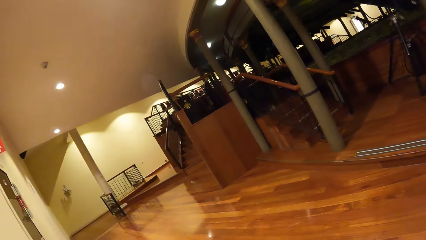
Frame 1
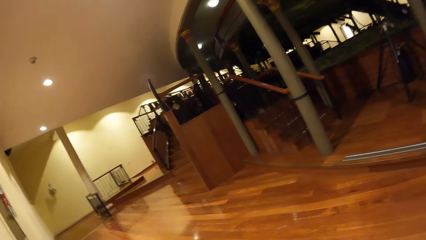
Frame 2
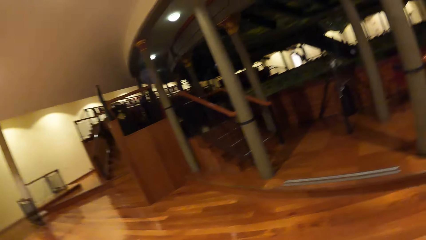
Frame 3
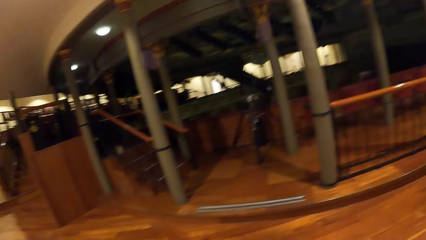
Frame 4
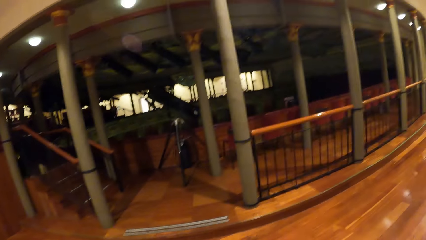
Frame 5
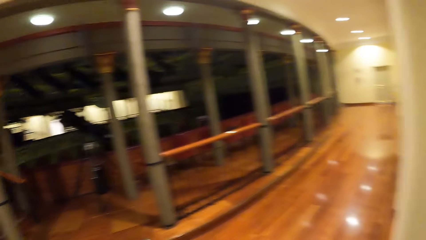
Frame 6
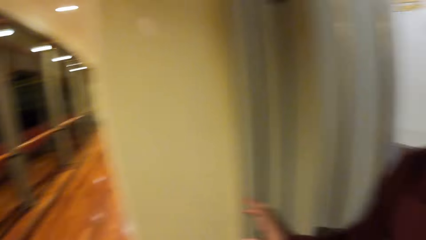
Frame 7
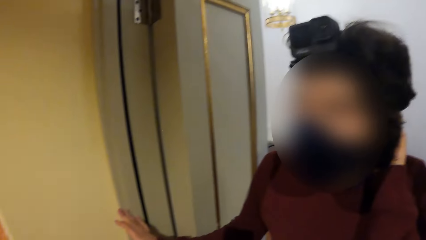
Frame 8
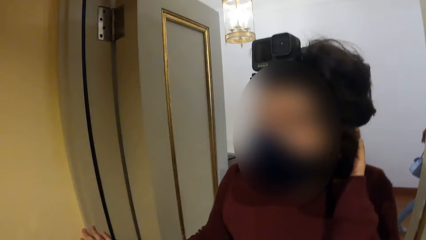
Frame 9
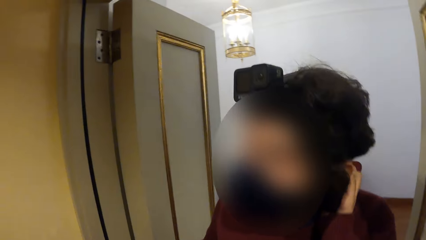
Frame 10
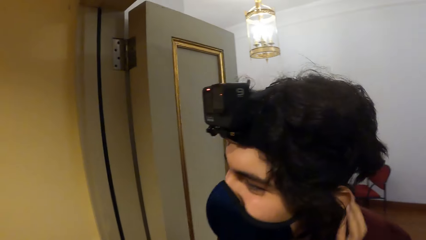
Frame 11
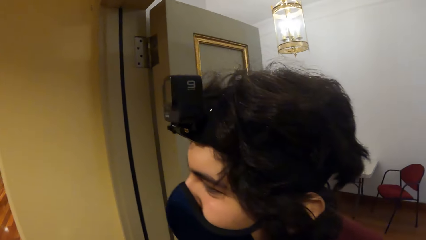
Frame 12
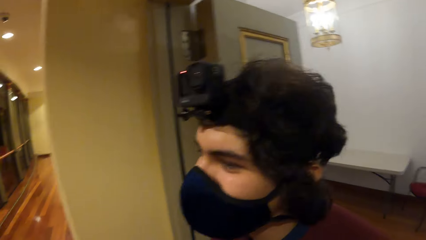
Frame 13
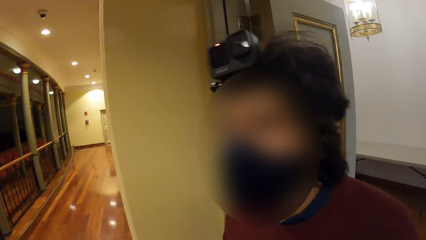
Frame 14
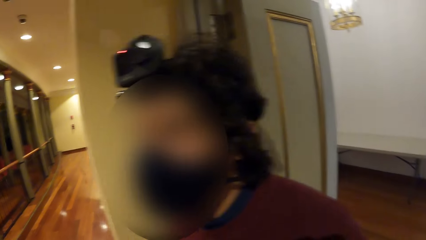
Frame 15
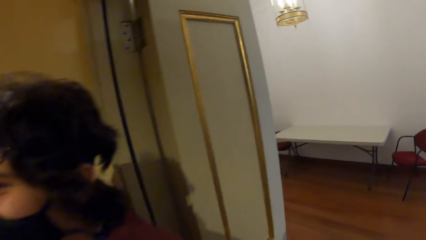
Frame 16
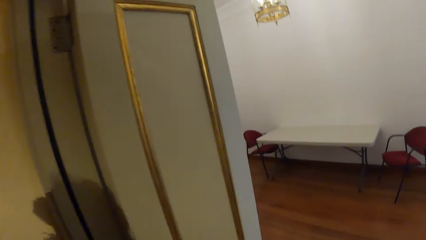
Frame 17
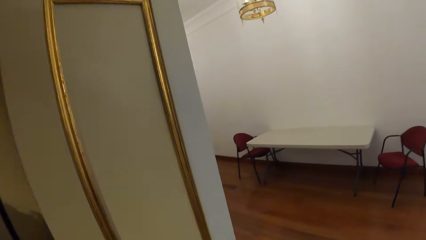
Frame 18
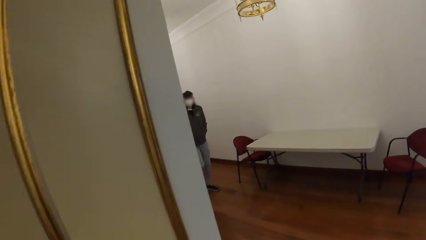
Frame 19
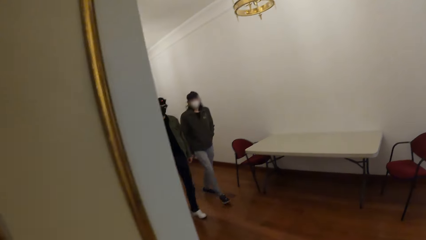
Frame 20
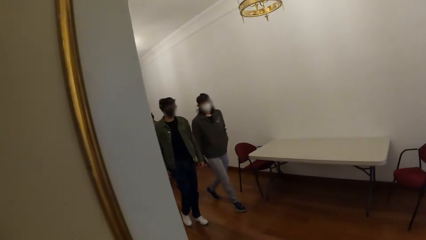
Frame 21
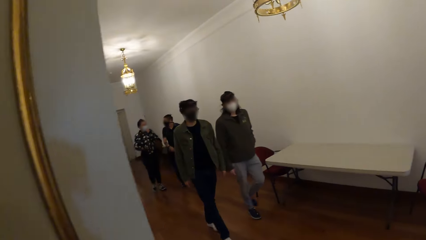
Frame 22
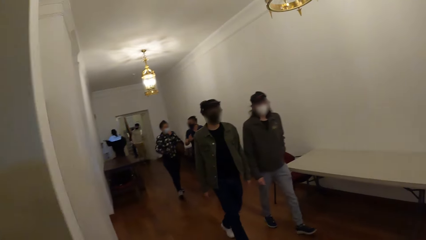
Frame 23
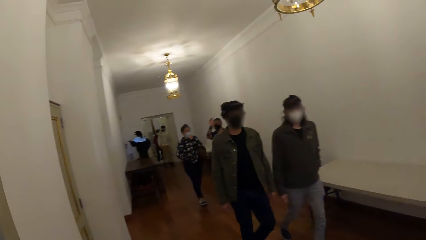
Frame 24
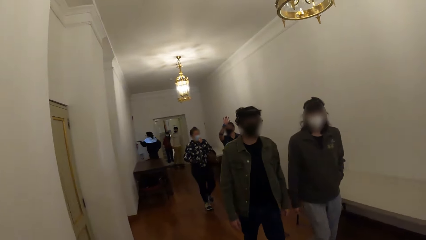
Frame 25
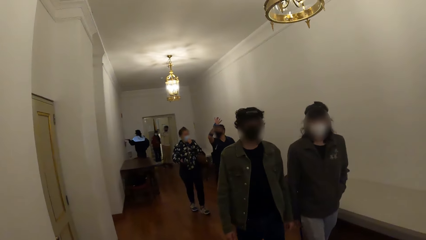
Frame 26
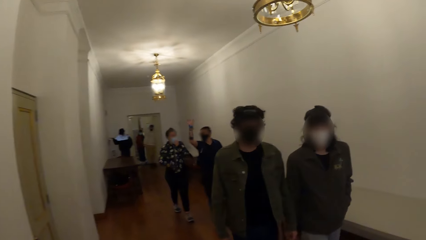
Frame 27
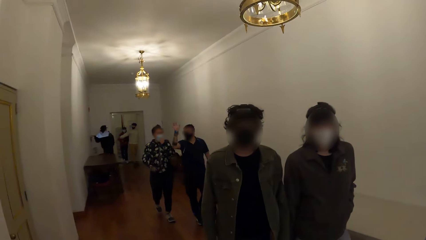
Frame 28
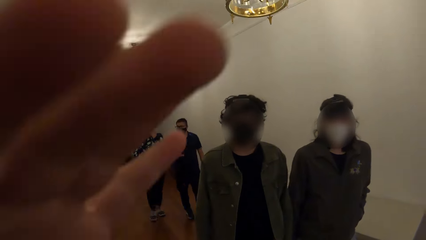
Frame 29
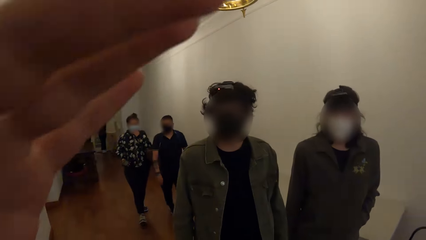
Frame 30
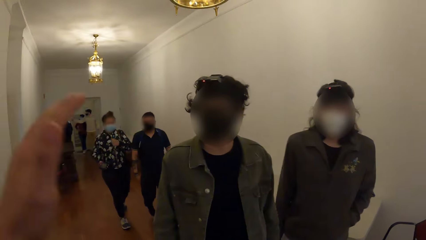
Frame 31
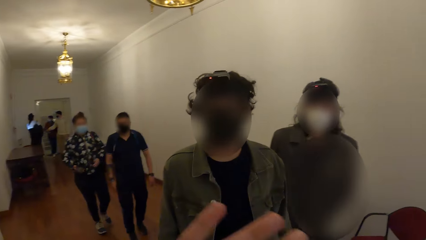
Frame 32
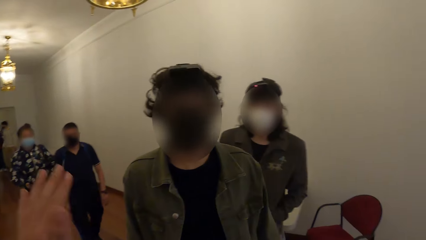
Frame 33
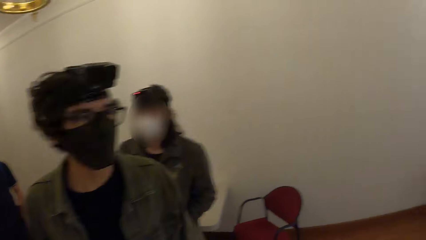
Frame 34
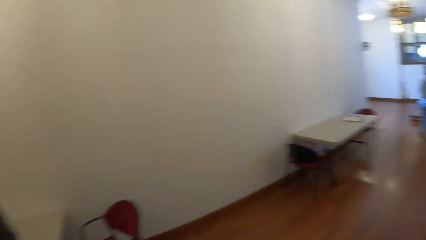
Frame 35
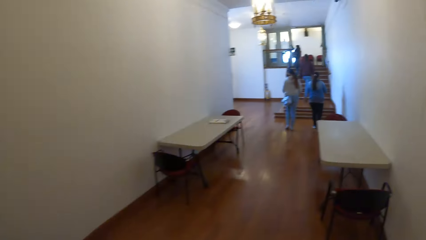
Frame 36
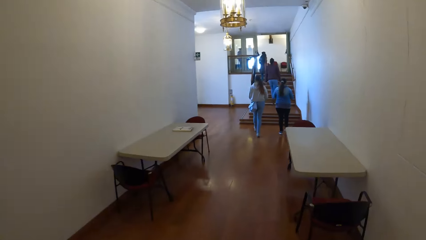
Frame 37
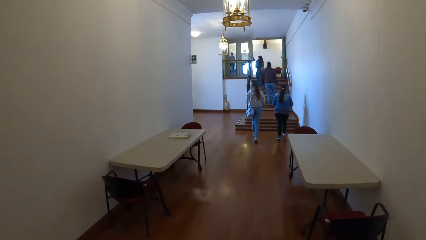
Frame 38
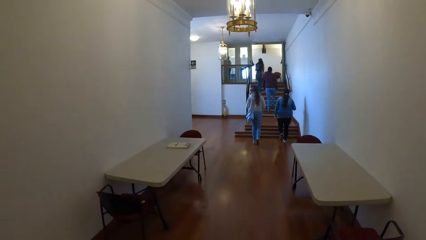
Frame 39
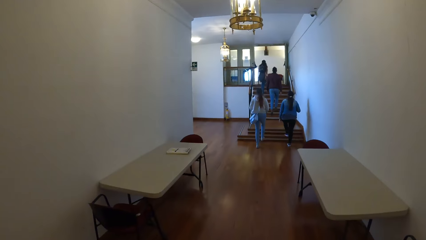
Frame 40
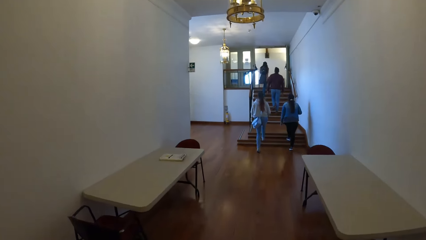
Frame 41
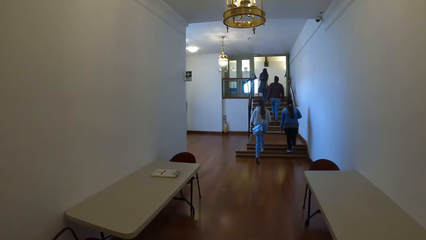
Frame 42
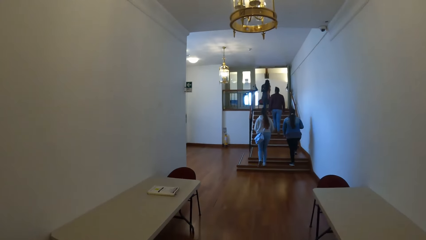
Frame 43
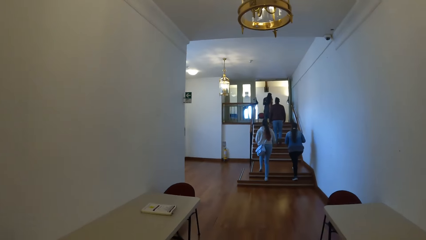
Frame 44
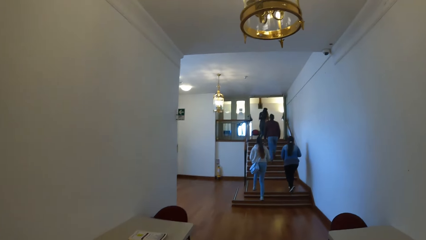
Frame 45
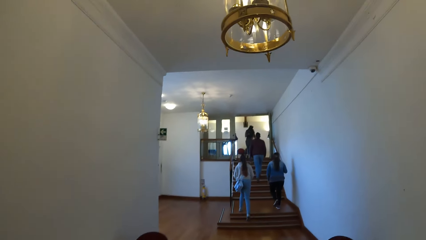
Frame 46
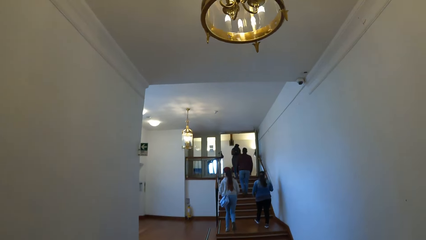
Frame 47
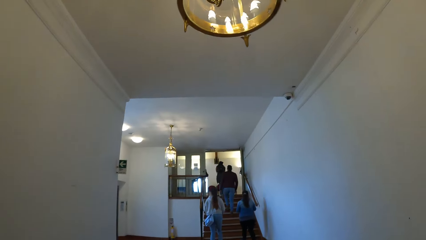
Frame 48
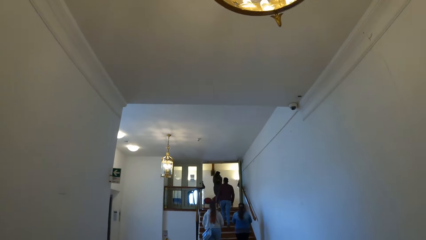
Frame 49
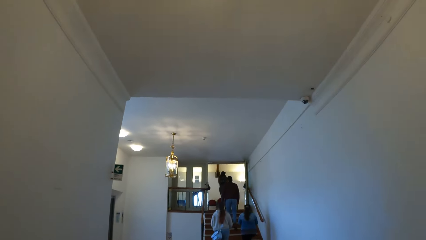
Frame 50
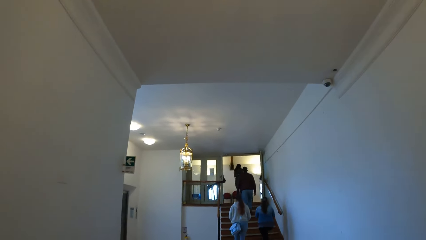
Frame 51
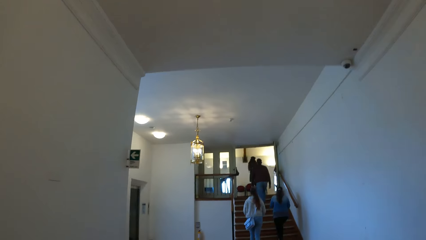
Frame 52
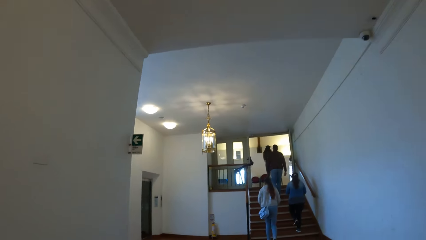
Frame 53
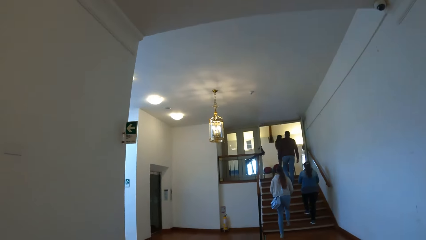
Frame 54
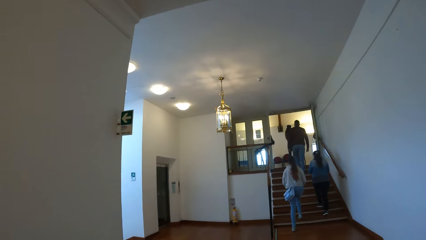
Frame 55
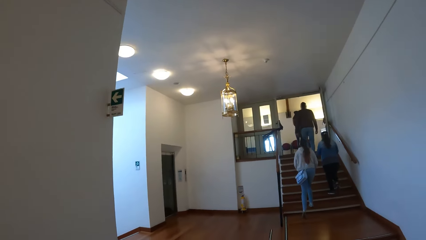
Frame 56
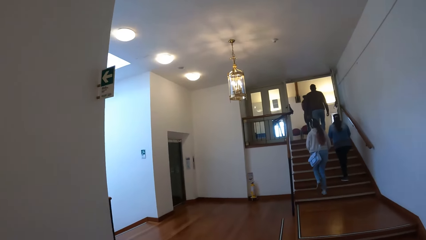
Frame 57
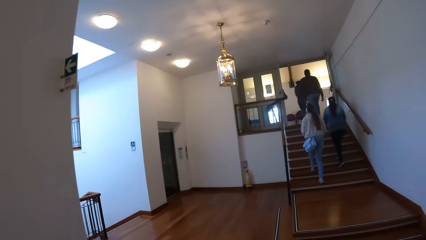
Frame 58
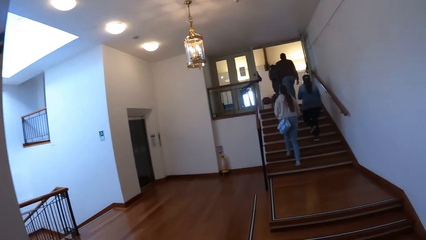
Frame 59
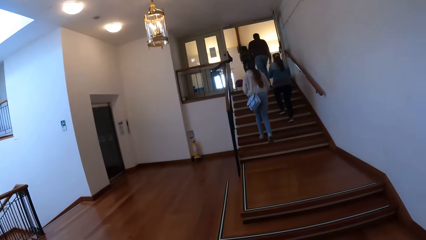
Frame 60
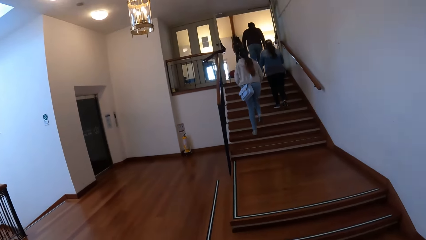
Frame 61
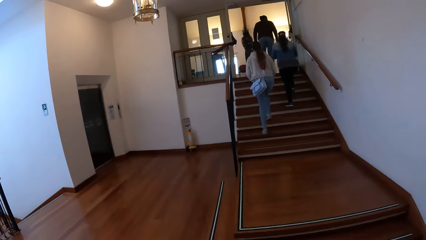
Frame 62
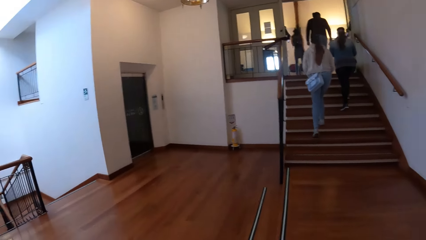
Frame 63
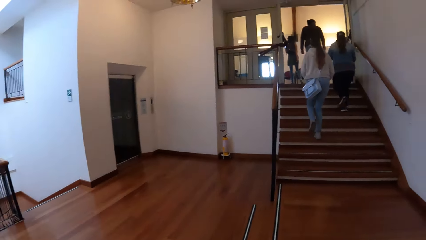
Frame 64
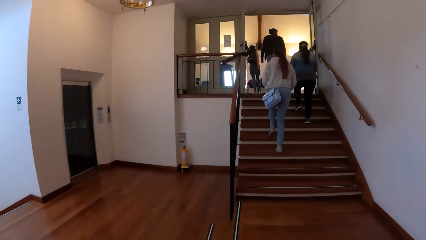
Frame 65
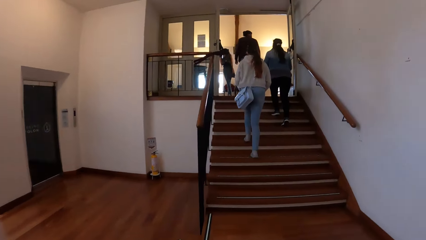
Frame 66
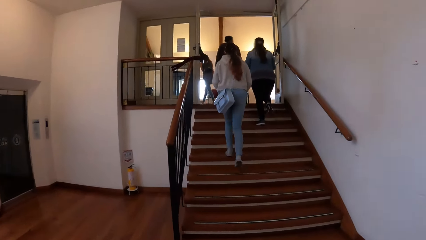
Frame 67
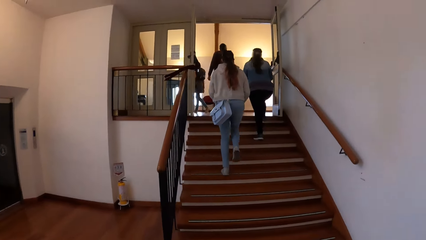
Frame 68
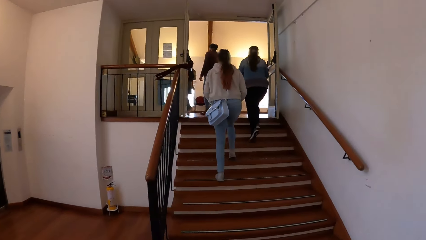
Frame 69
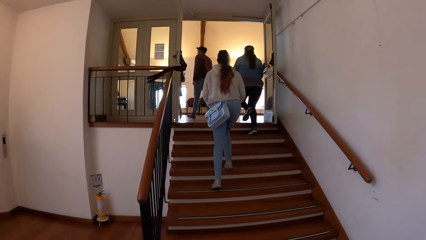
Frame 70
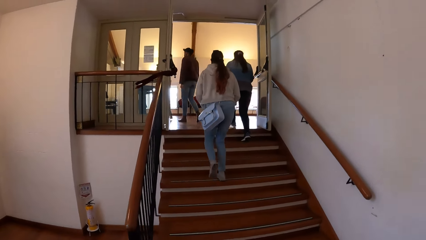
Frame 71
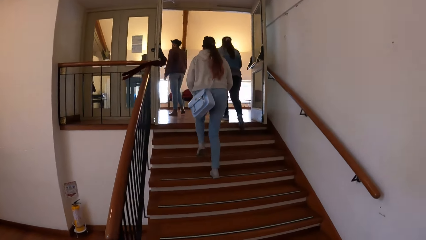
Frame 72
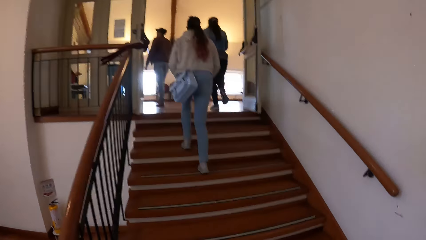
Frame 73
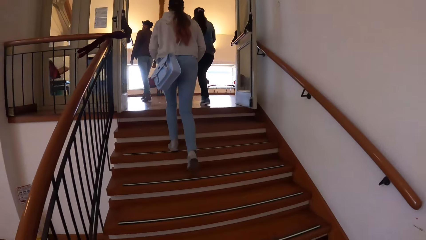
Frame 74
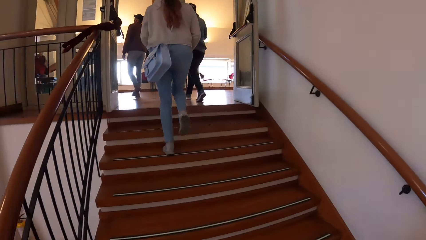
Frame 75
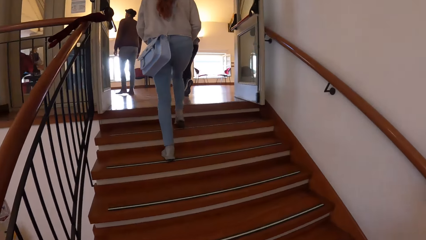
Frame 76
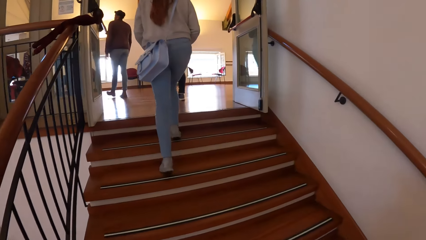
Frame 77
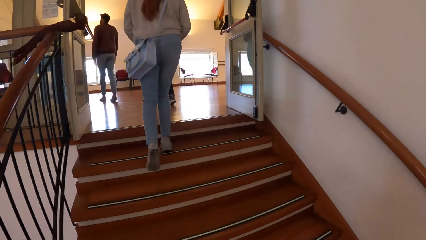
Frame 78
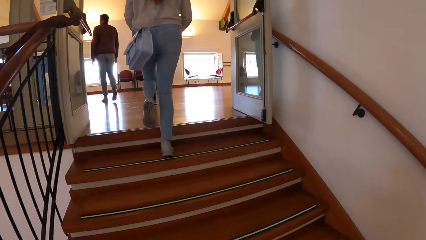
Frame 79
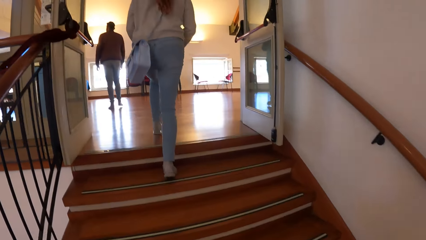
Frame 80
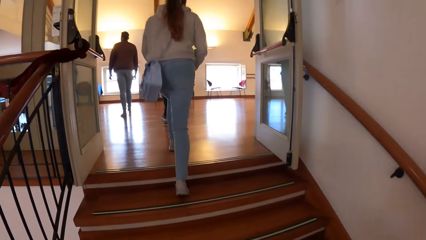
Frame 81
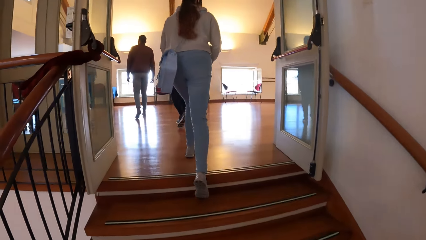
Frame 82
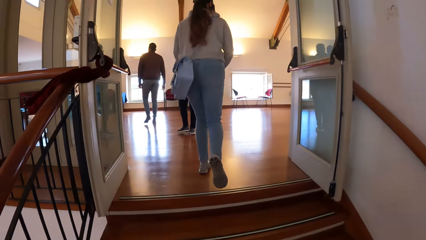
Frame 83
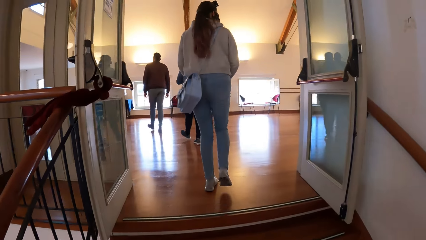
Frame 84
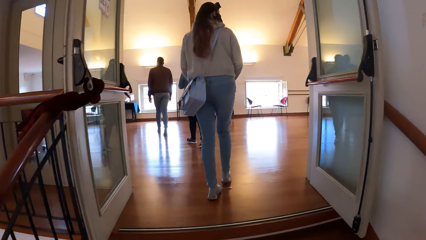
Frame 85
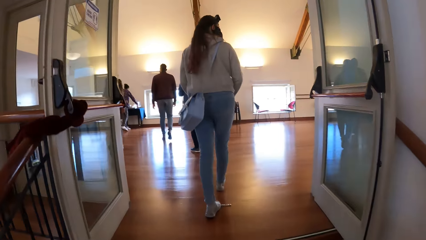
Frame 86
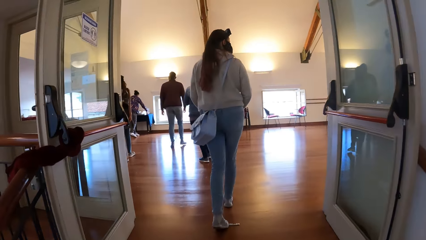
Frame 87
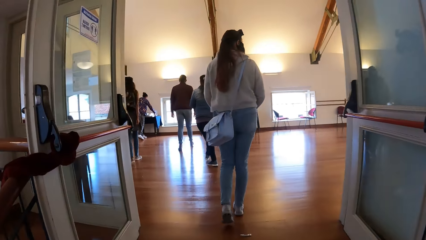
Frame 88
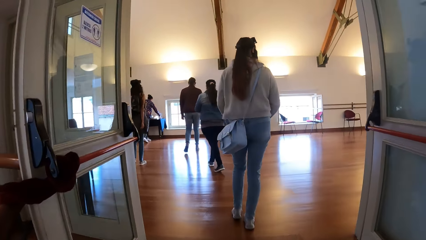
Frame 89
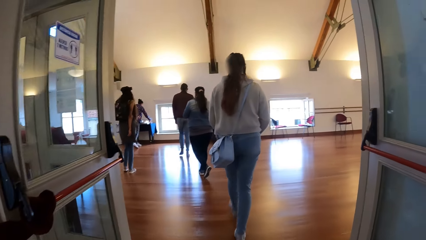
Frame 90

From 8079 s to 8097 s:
The camera wearer looks at a man. They wave at another man and a woman. They walk through the corridor with the group of people. They climb a staircase with the group of people.
